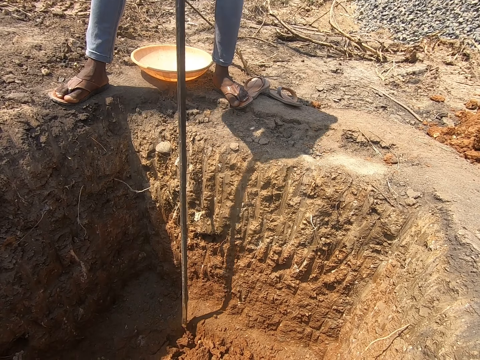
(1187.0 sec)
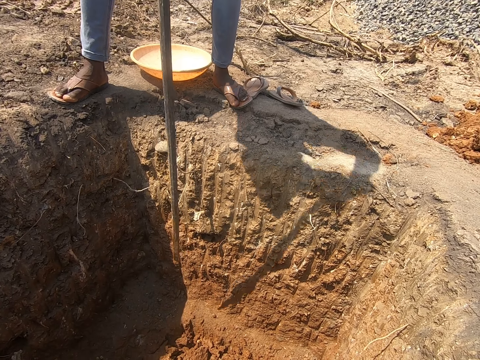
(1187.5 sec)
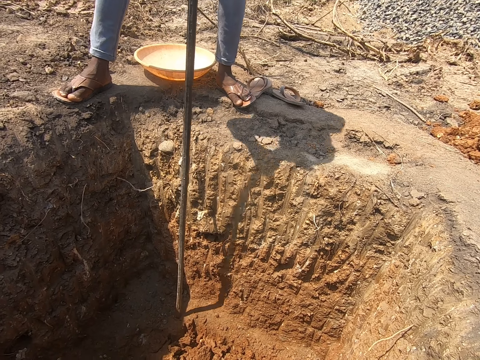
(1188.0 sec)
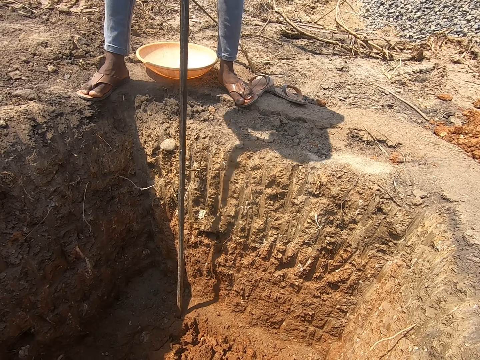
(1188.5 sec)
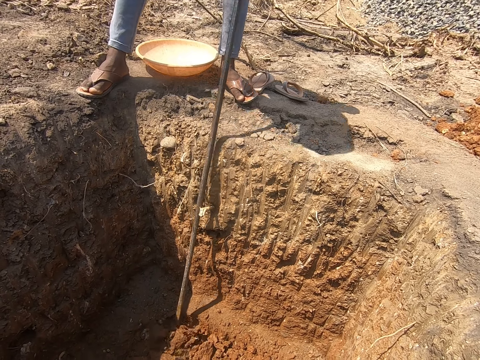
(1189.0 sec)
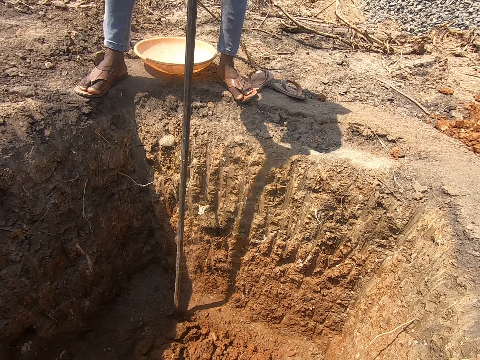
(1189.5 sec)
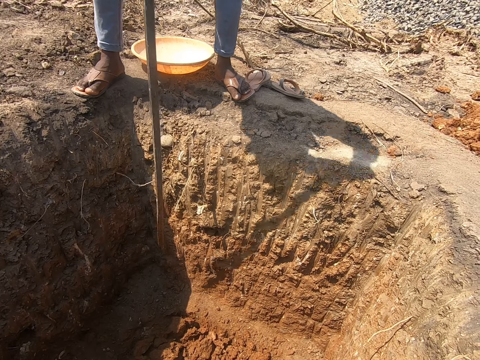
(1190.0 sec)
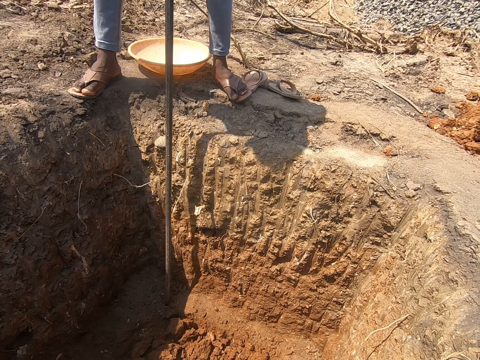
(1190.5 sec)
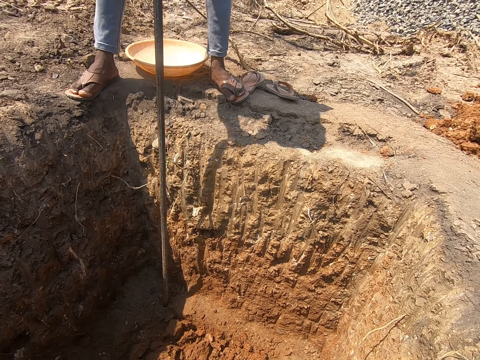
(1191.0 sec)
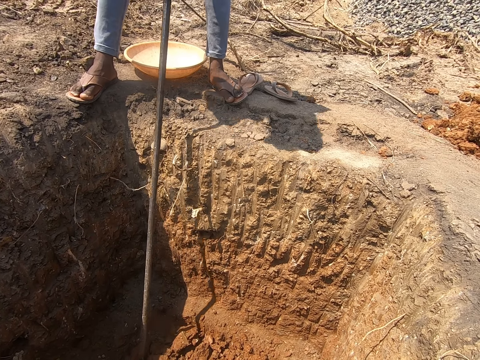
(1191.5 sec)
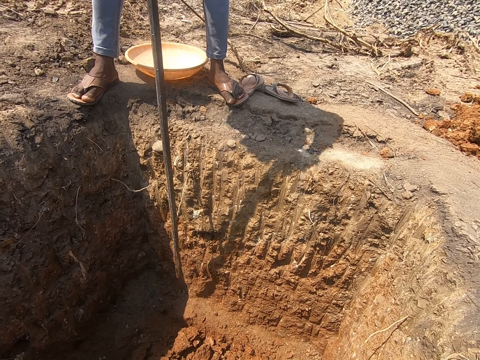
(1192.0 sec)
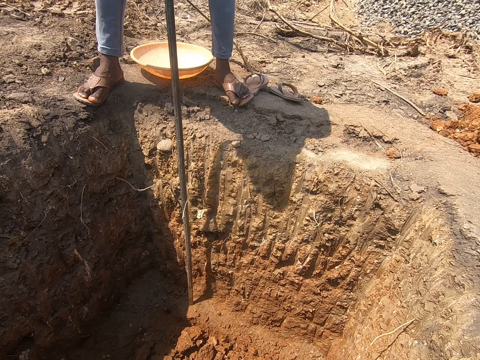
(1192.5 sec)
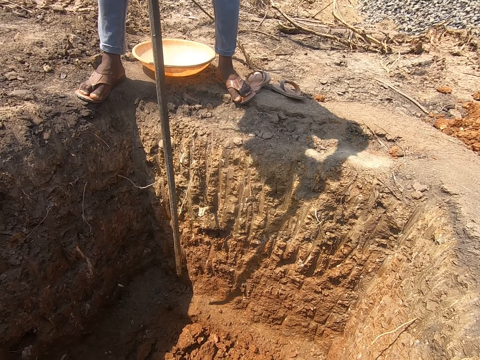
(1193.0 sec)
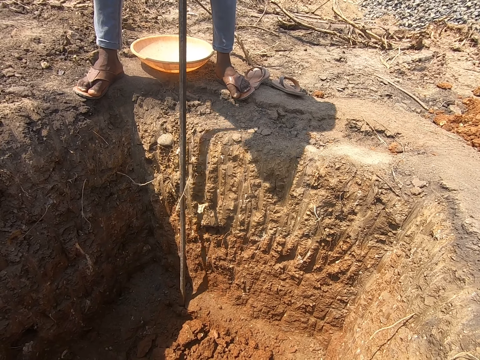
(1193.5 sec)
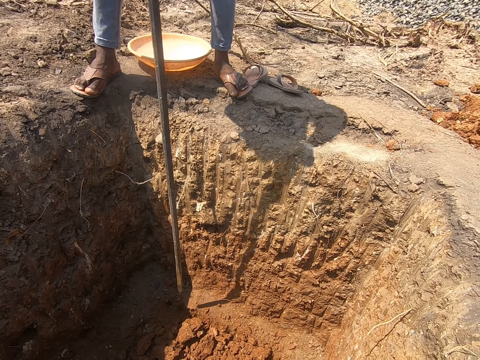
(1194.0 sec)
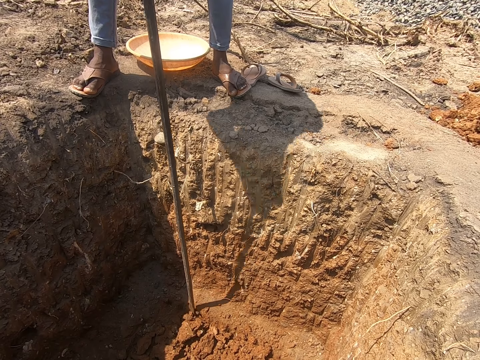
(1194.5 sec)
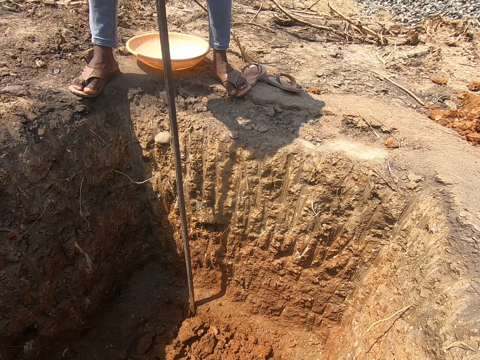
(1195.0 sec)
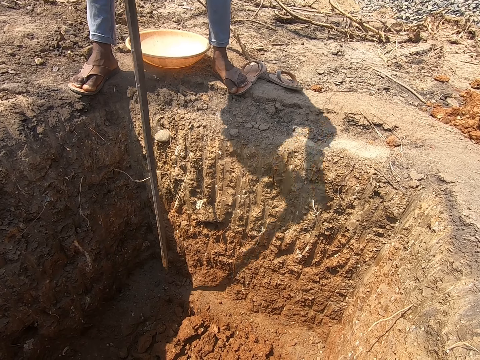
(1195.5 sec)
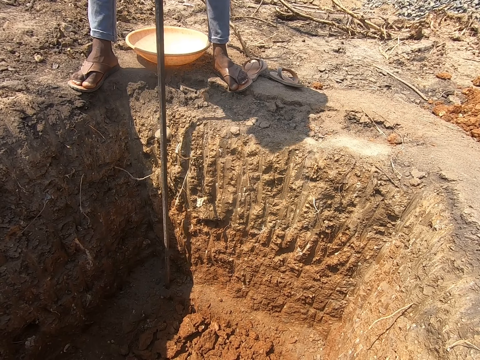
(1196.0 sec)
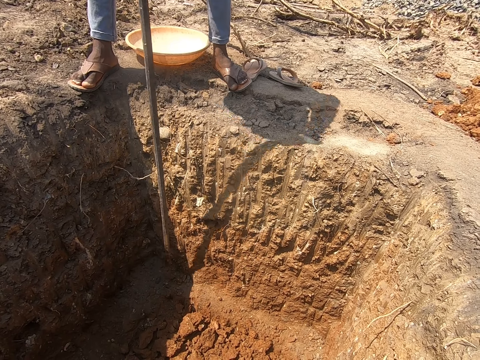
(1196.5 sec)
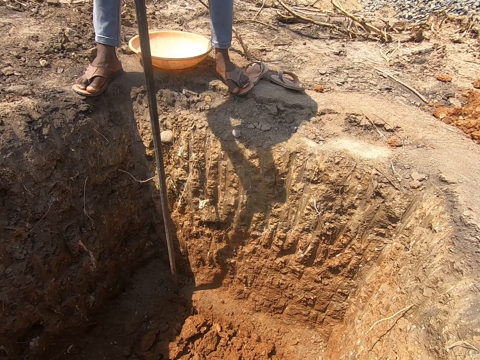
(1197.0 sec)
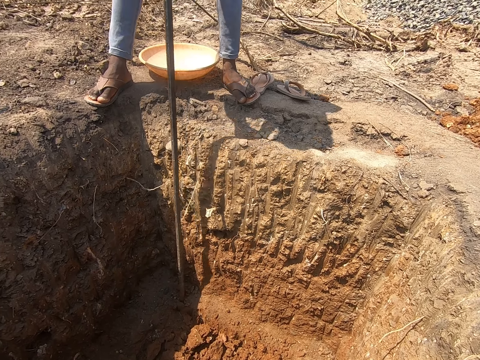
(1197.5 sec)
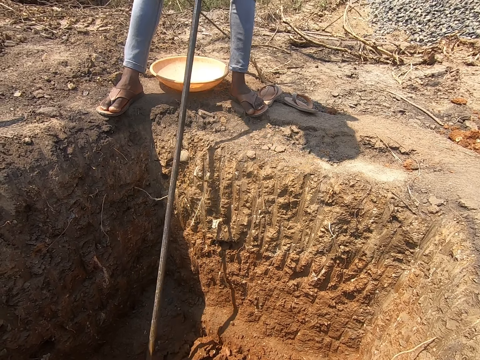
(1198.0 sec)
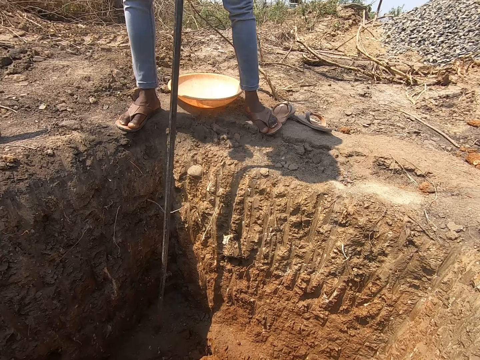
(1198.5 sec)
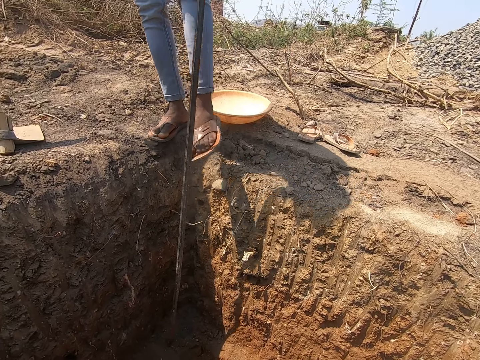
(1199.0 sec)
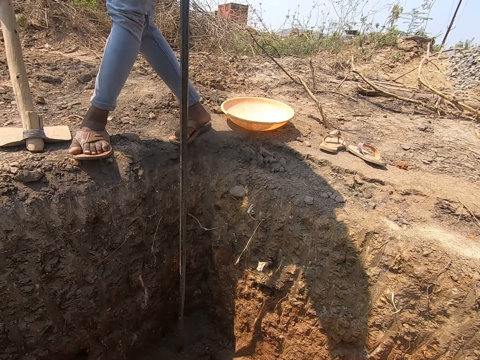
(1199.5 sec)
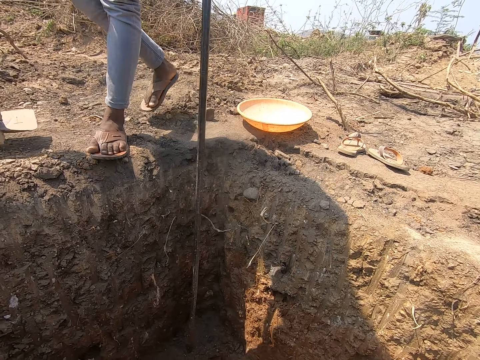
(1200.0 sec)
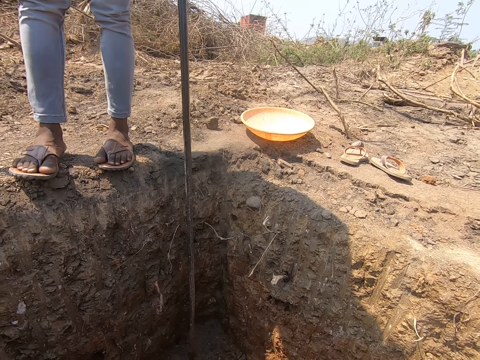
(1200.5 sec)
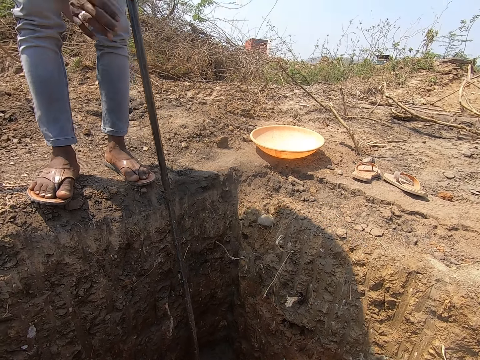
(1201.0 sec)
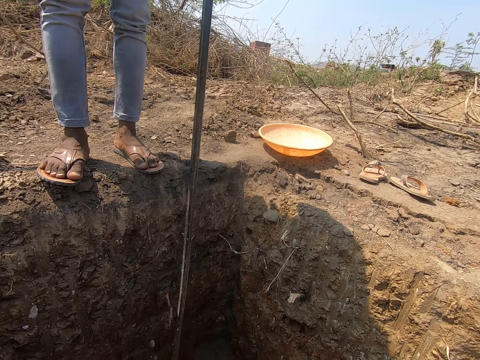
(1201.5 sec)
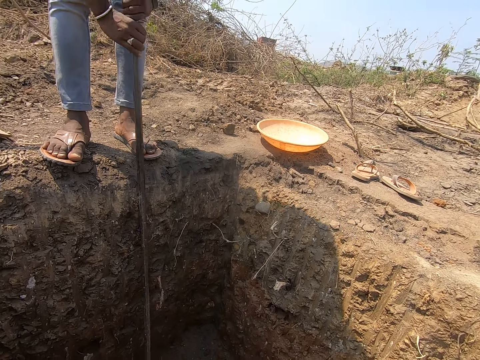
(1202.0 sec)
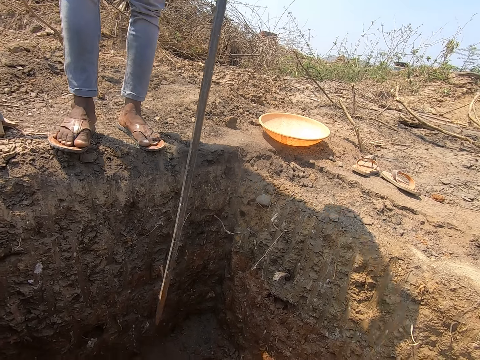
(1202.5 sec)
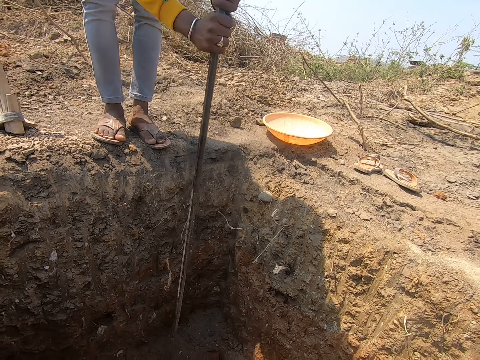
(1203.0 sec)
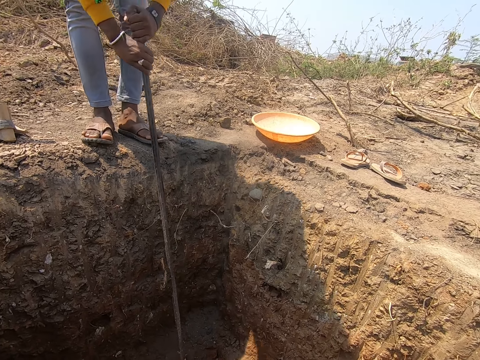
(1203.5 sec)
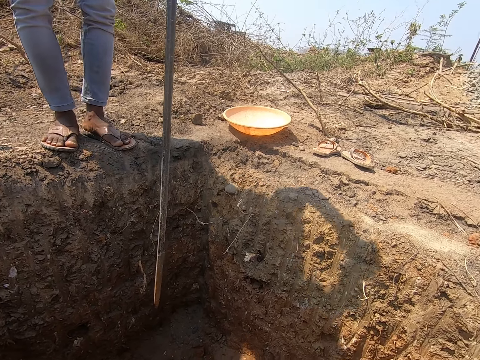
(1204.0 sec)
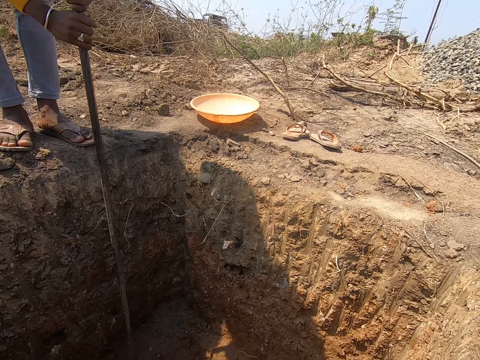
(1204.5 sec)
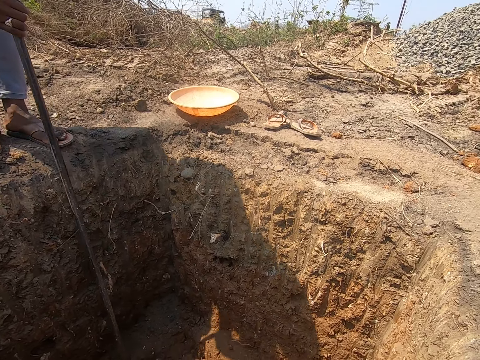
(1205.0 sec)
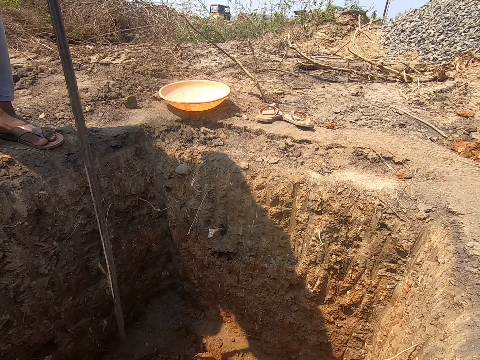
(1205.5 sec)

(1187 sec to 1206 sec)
A person digs a hole with a digging bar, moves to the side, and digs the hole with the digging bar.

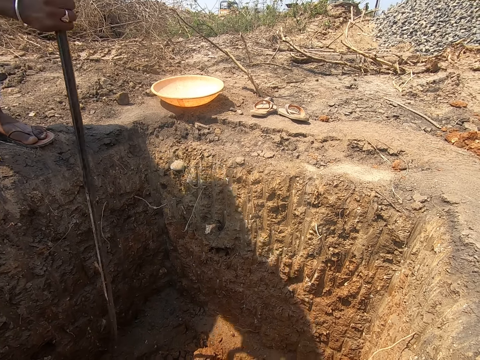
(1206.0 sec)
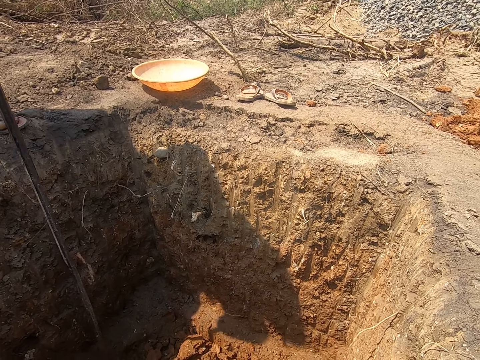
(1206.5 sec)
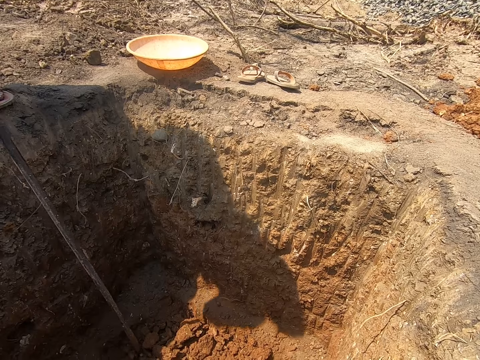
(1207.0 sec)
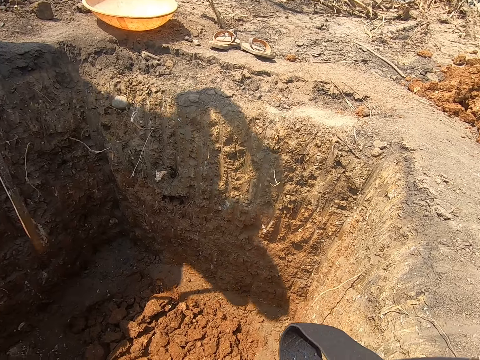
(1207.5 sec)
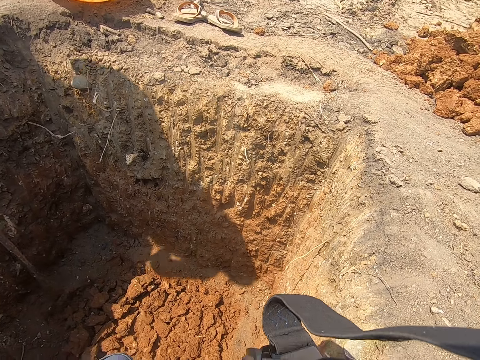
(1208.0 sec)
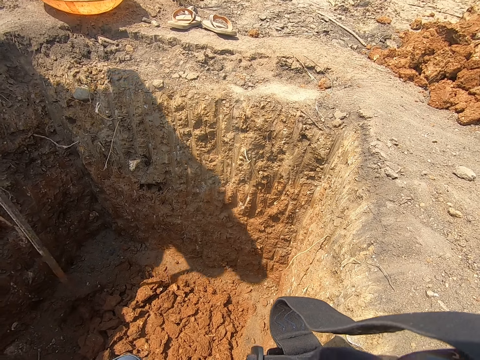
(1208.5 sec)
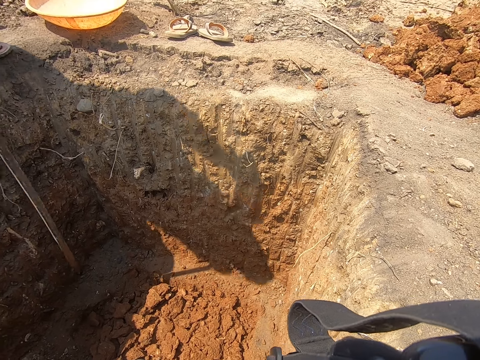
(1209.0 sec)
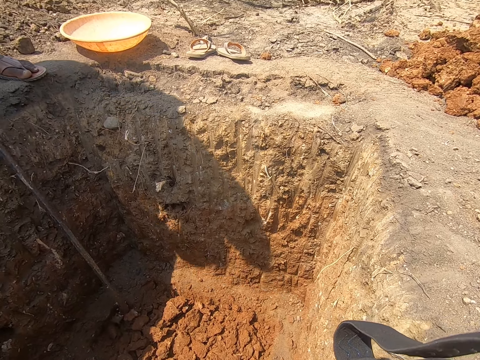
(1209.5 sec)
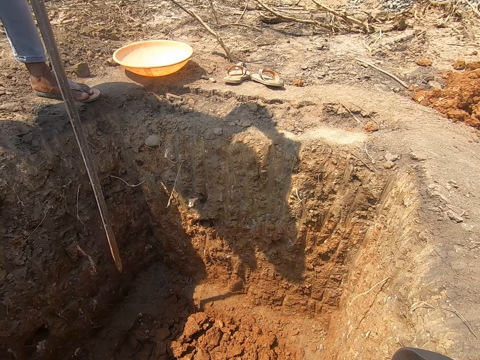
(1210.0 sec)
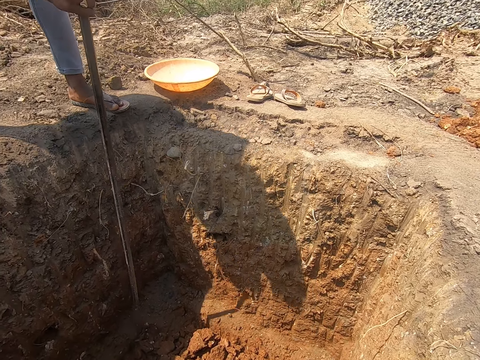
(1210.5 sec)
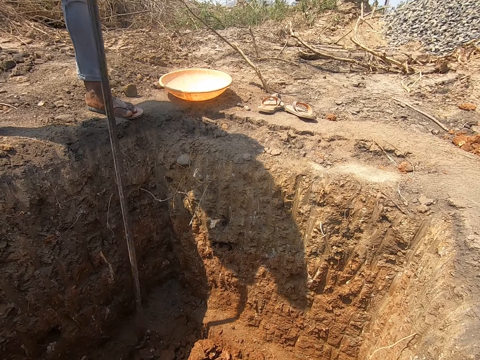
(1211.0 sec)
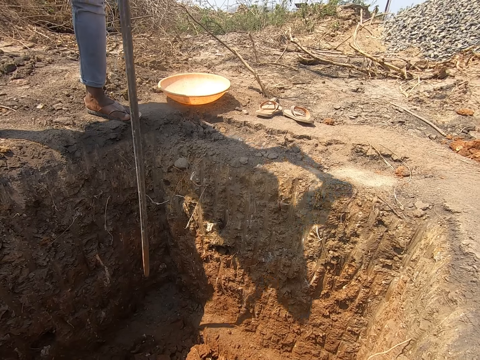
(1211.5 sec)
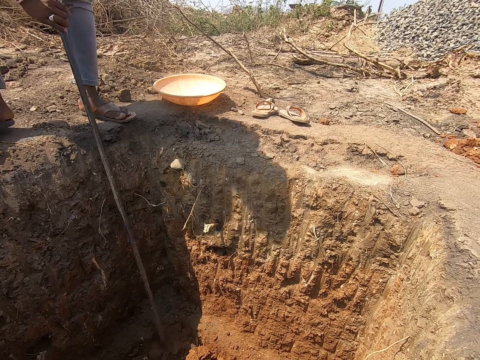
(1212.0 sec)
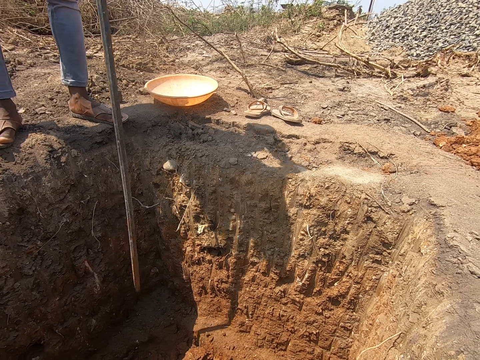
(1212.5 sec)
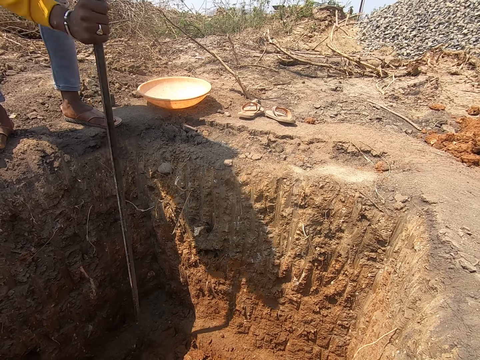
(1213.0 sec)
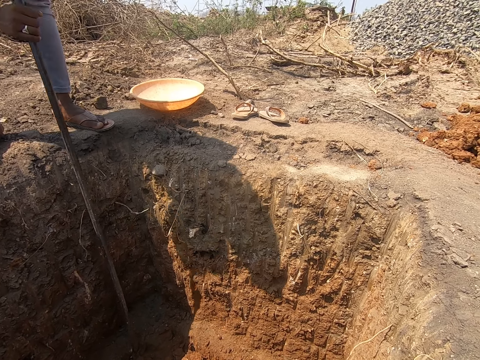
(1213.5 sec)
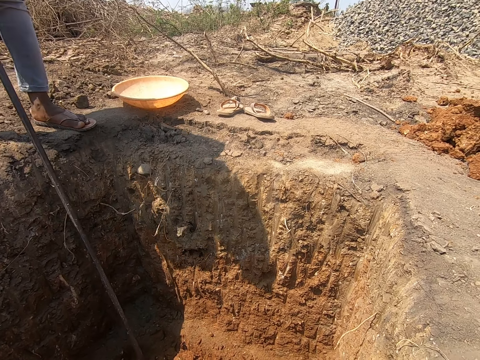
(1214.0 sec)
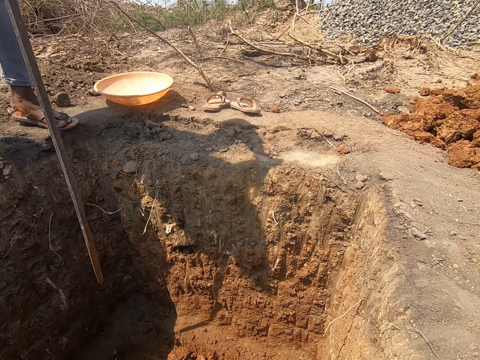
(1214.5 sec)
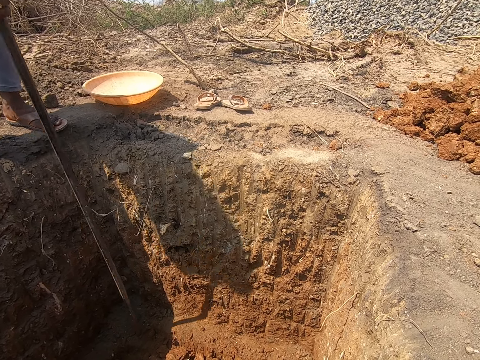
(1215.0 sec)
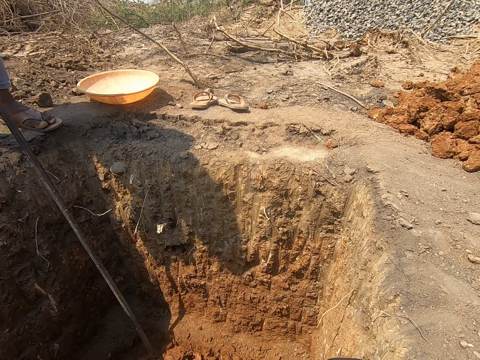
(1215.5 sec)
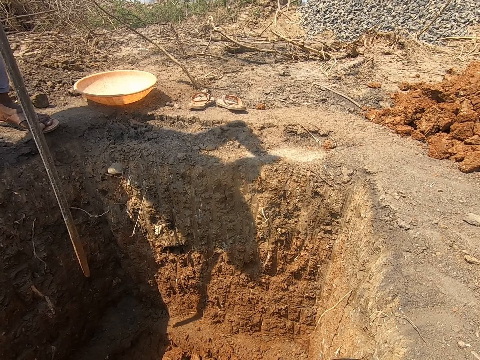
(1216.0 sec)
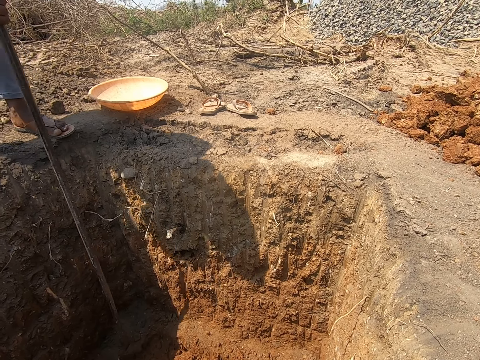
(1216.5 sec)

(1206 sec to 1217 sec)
The camera wearer turns around. A person digs a hole with a digging bar.
